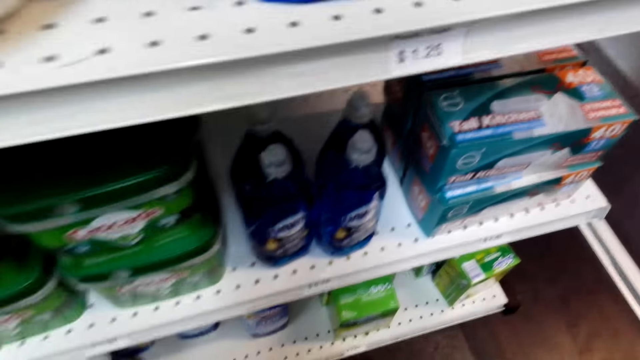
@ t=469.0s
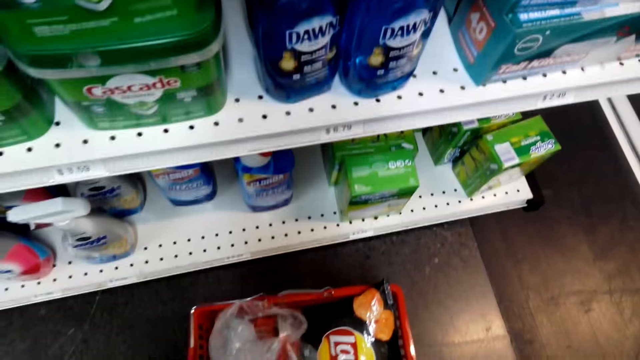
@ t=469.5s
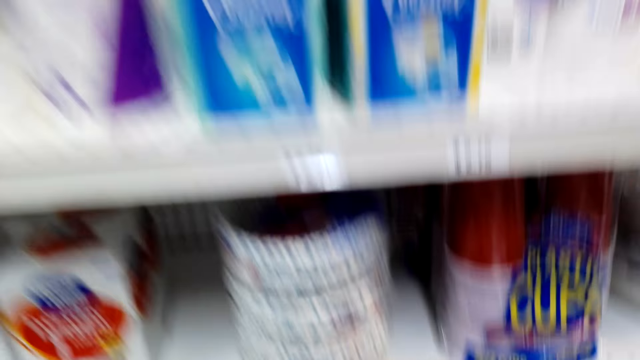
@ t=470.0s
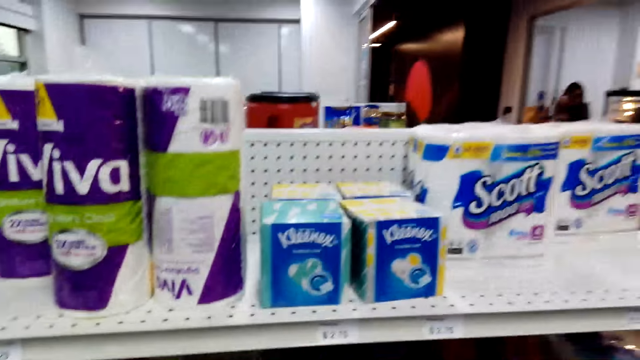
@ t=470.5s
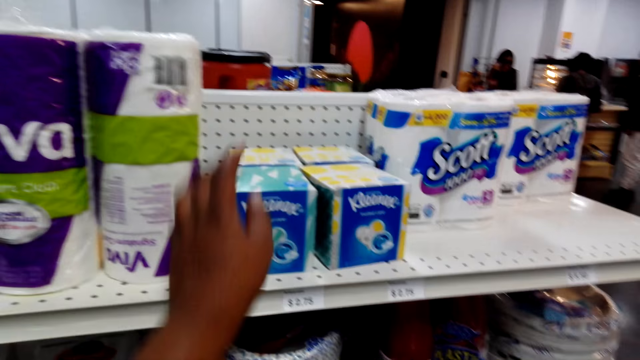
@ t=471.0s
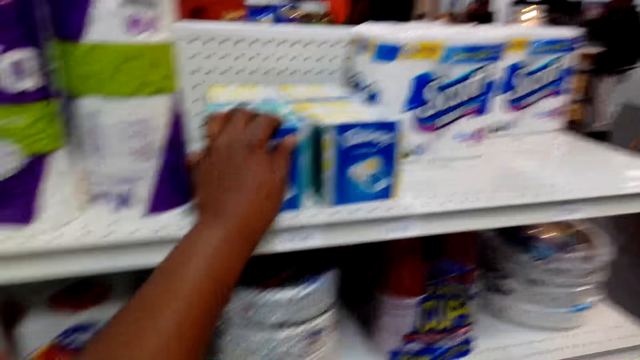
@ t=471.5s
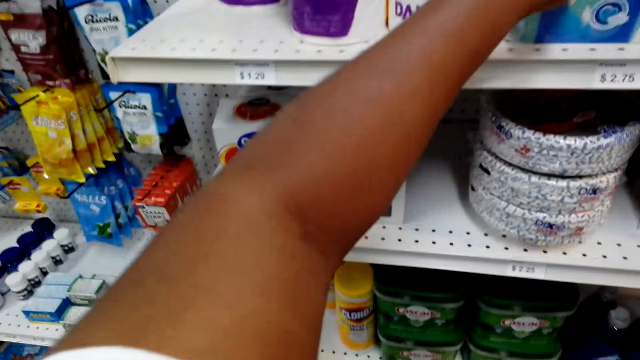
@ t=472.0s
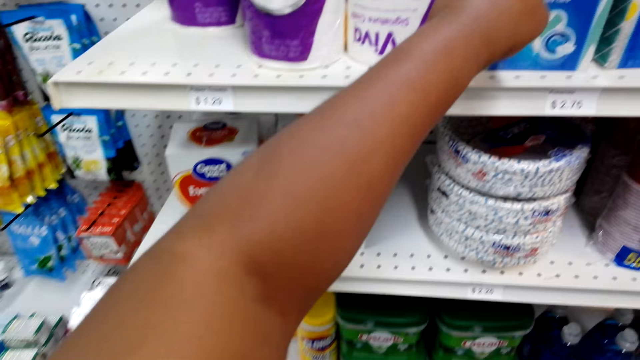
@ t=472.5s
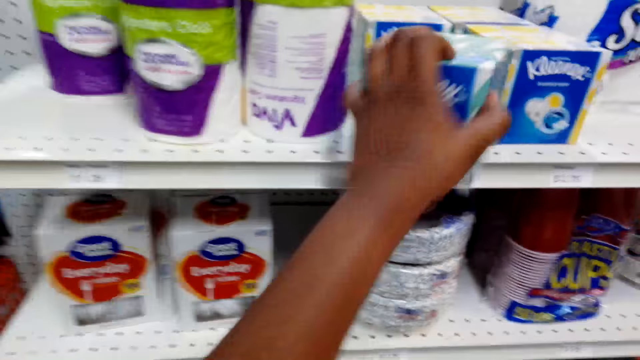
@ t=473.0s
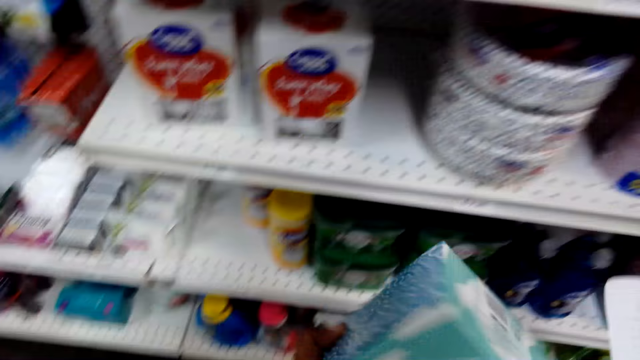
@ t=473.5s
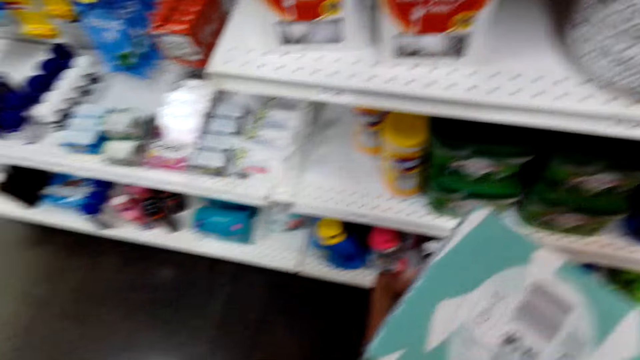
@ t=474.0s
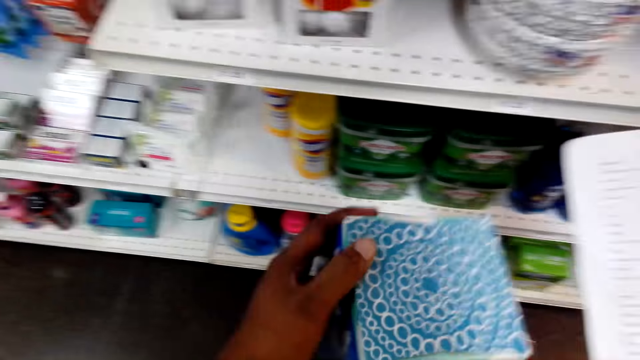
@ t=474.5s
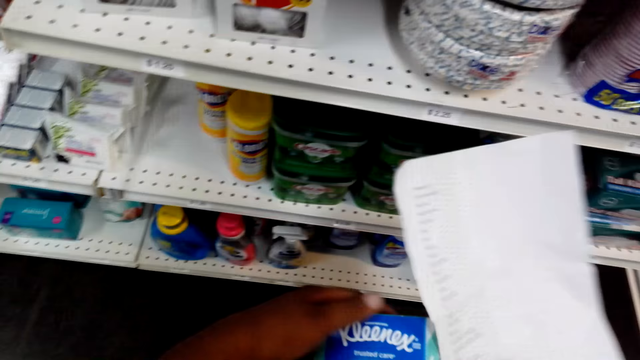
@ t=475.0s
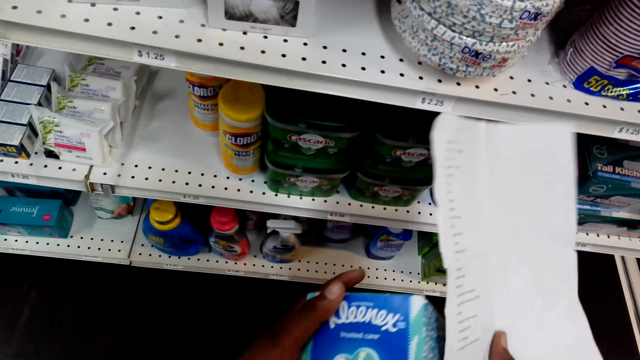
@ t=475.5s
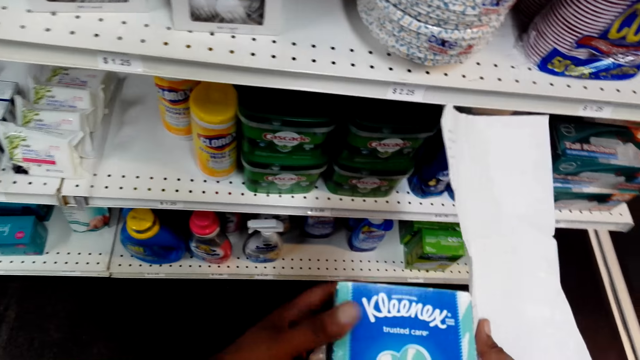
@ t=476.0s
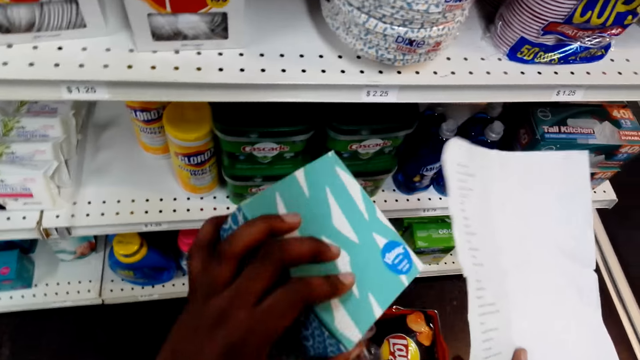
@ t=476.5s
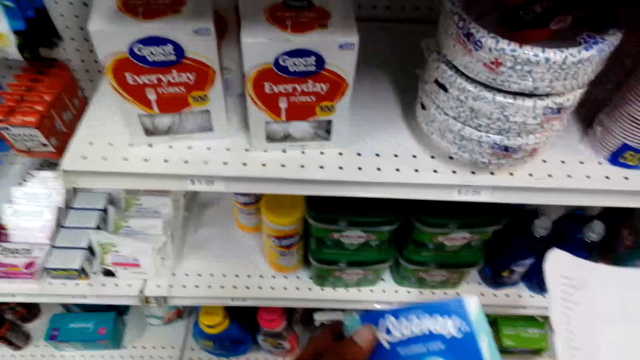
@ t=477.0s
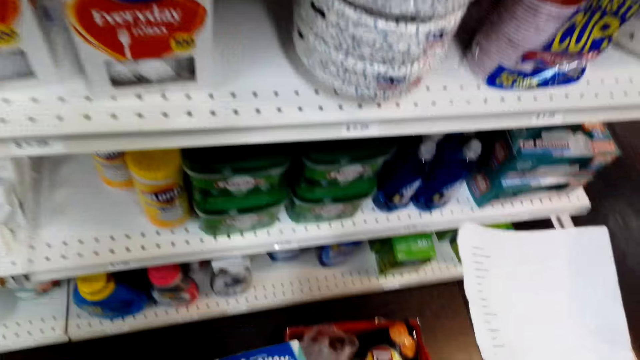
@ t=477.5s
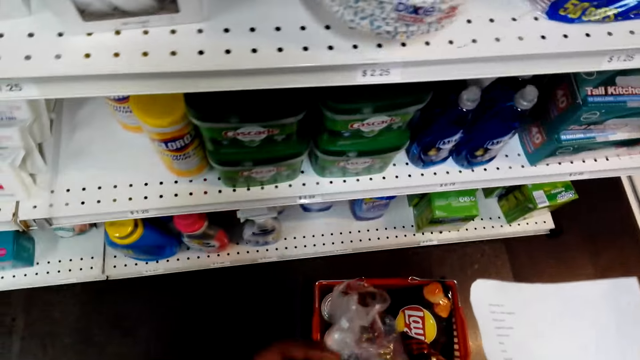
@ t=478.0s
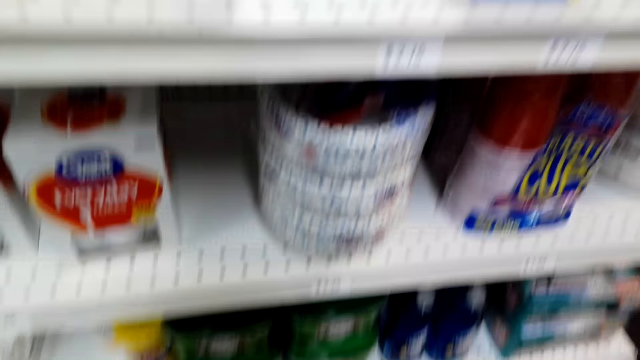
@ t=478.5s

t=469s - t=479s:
The camera wearer picks up a pack of tissue on the shelf. They look at the tissue.

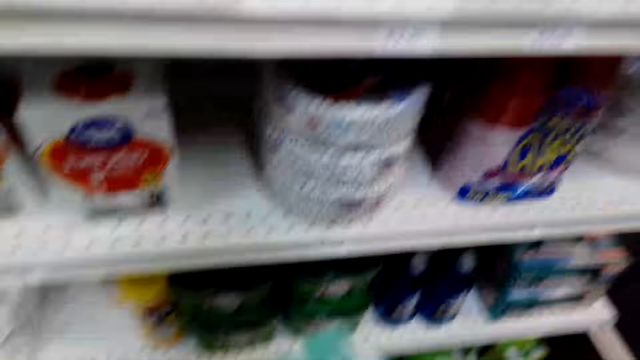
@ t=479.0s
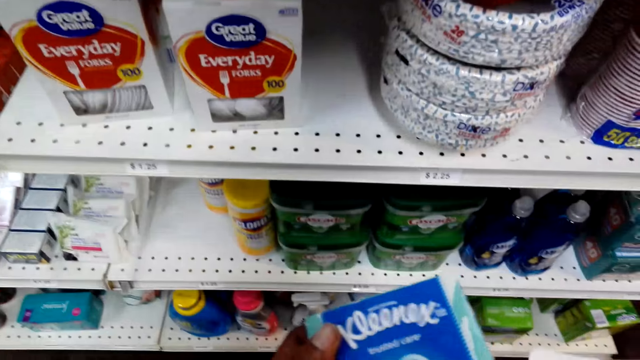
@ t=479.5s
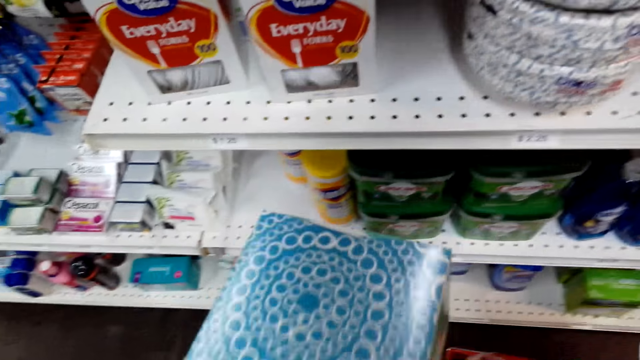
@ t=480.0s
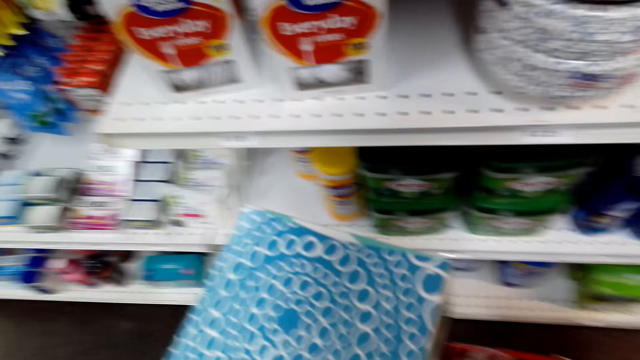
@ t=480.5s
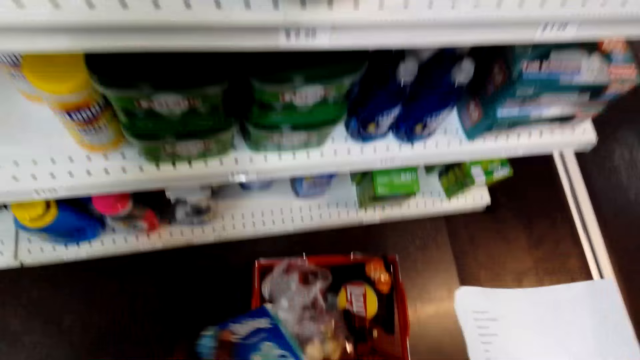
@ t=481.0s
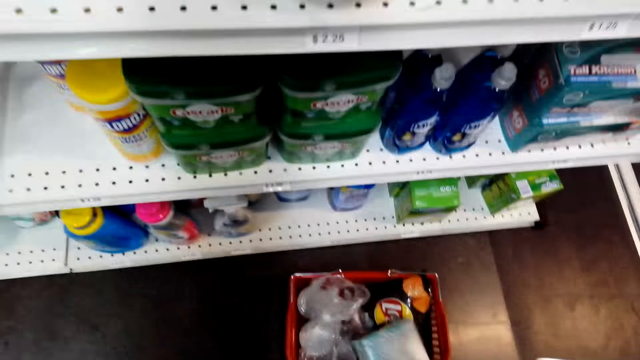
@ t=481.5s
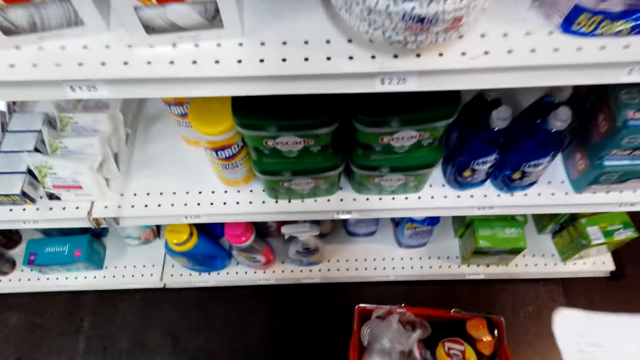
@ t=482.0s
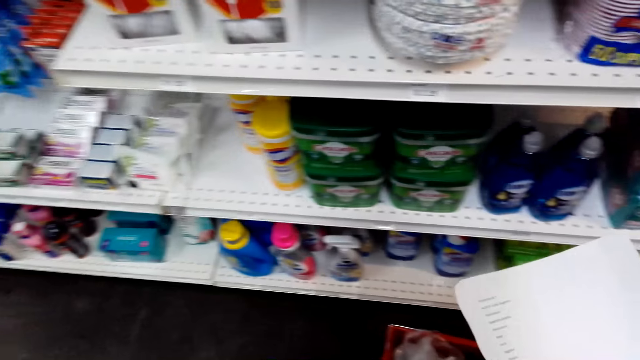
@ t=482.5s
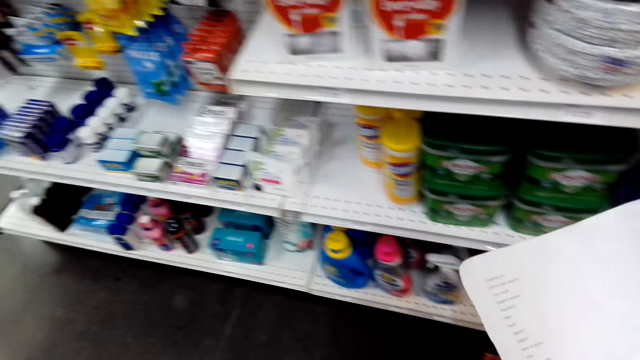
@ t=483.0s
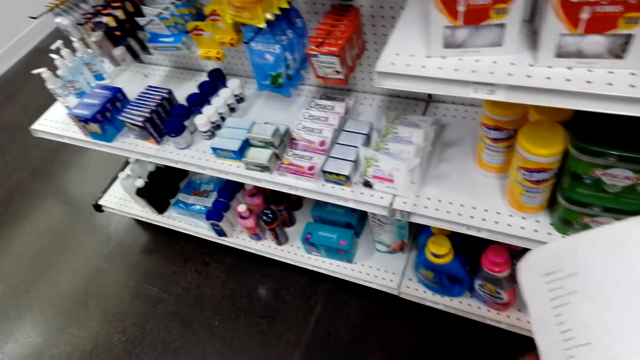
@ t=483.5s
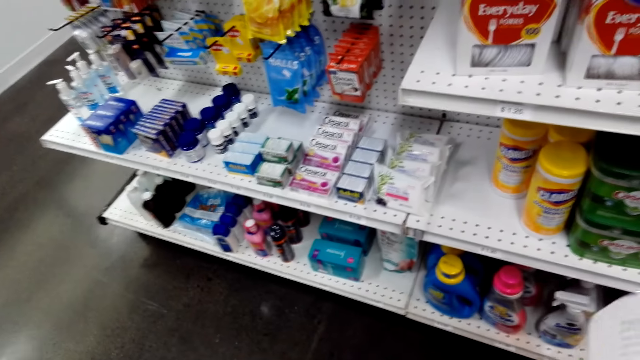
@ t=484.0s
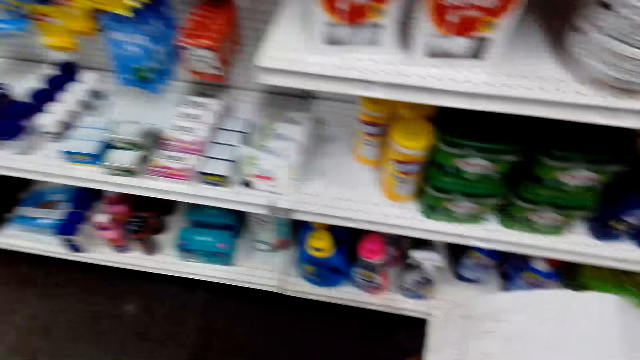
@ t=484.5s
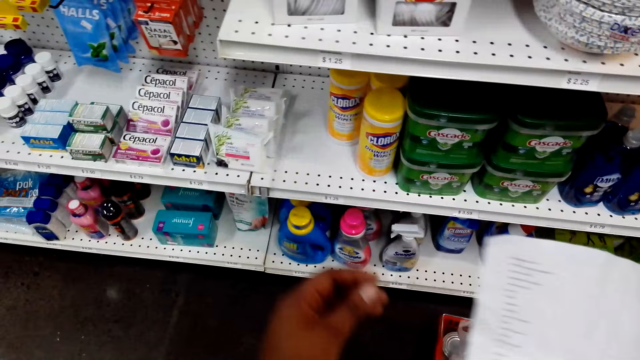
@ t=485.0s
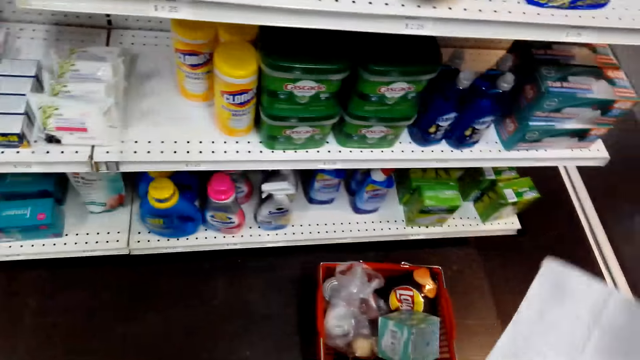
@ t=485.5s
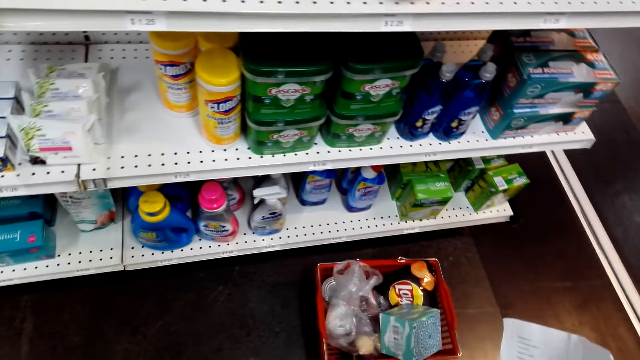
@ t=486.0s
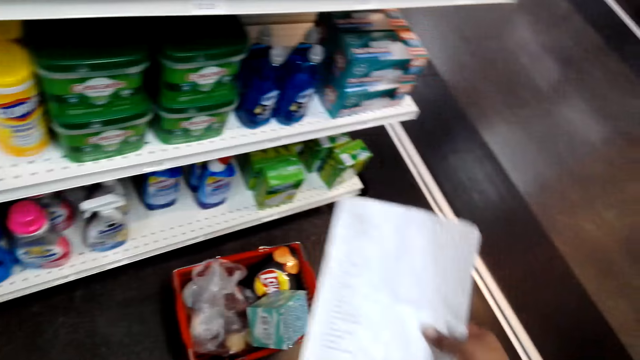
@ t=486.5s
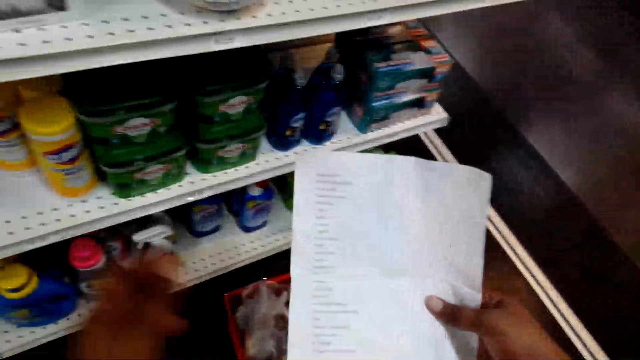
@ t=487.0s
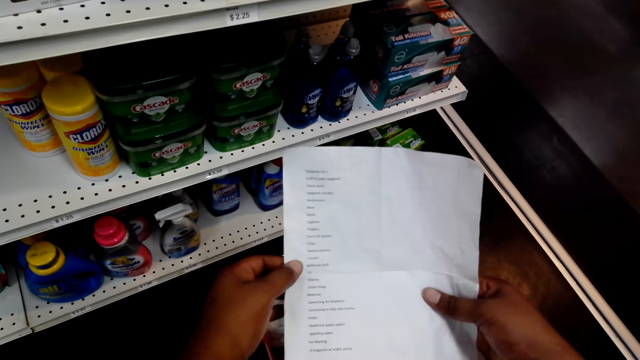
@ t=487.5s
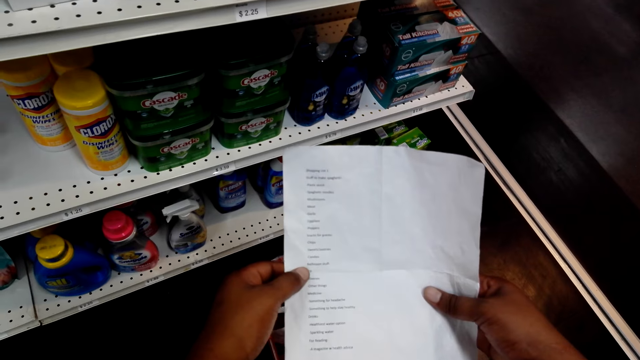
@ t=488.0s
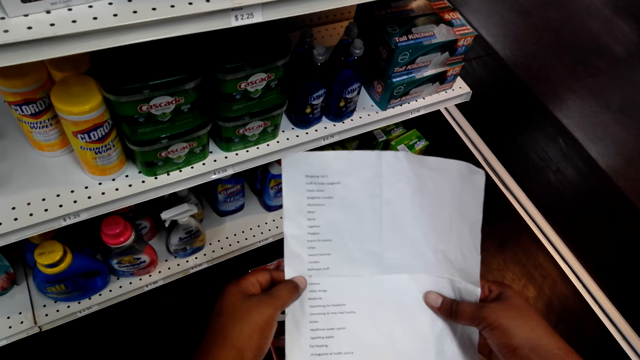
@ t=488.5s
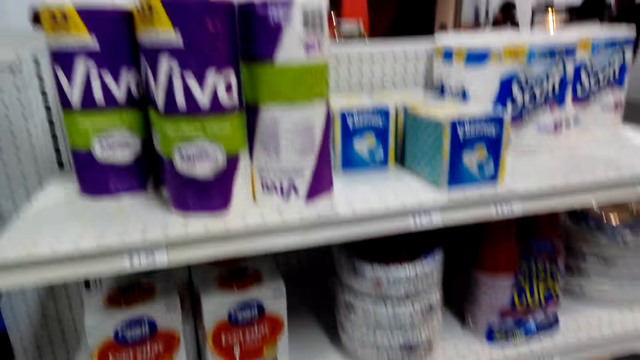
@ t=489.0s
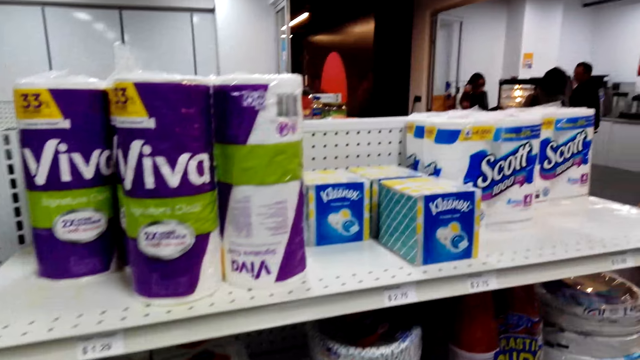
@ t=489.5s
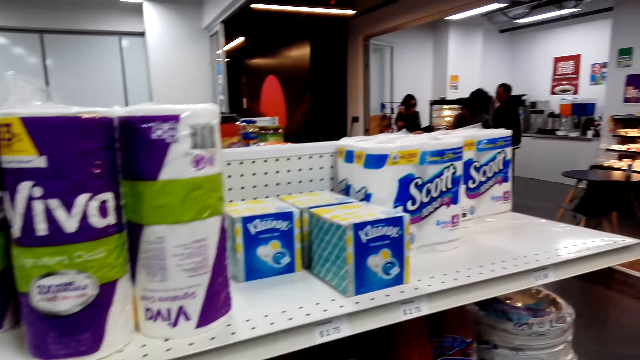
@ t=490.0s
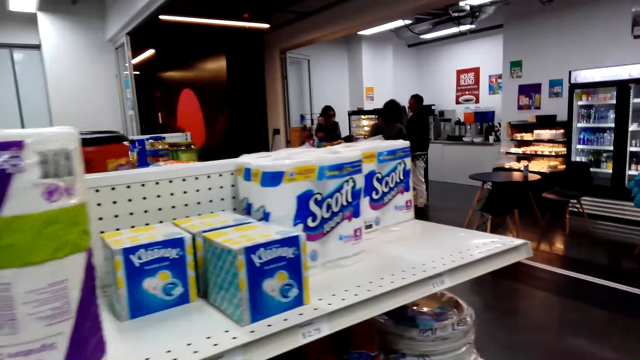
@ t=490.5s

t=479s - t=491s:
The camera wearer puts the tissue in the shopping basket. They look at the shelves and look at the shopping list. They read through the shopping list.
